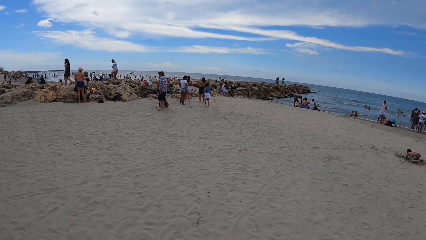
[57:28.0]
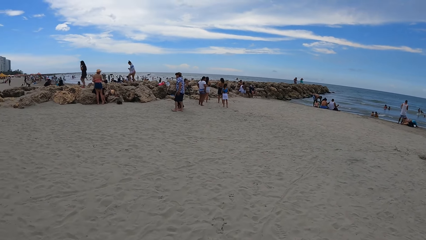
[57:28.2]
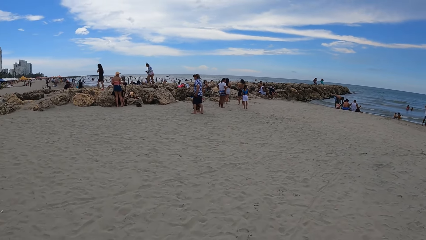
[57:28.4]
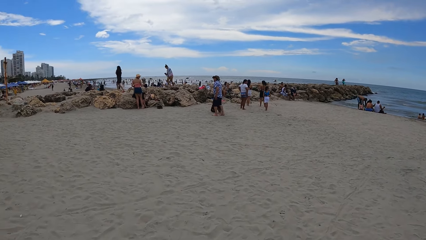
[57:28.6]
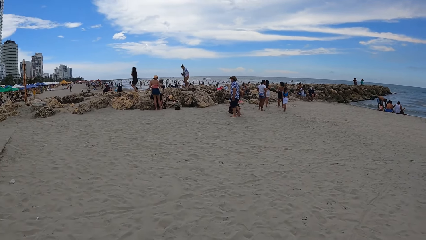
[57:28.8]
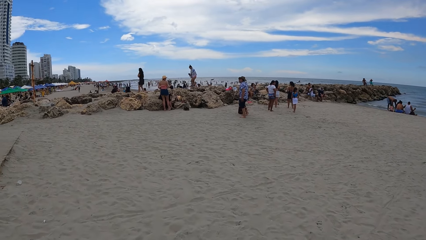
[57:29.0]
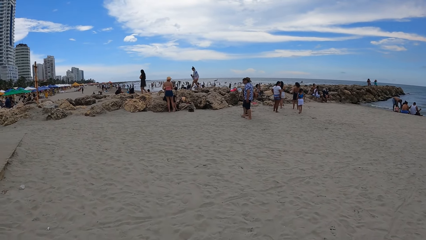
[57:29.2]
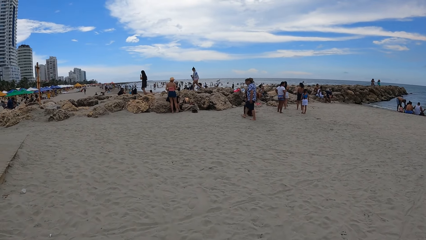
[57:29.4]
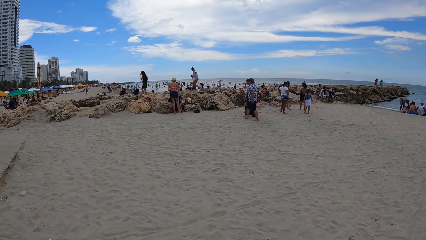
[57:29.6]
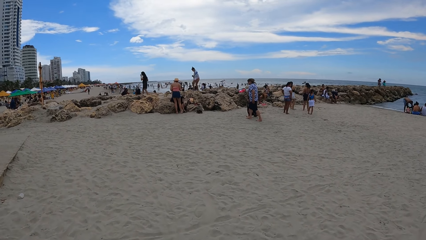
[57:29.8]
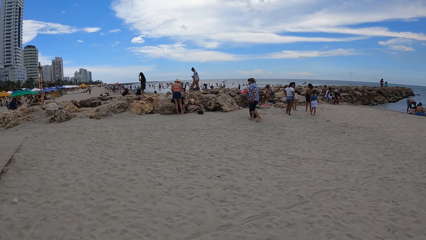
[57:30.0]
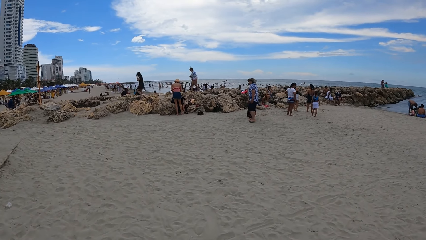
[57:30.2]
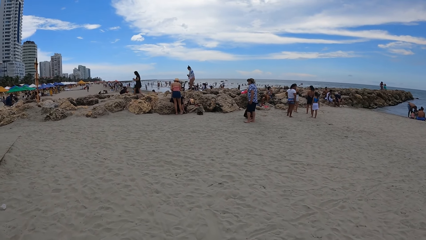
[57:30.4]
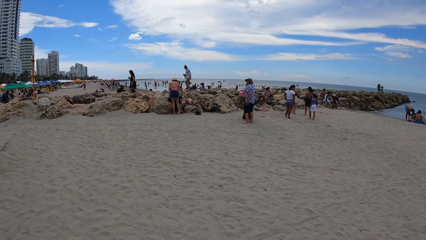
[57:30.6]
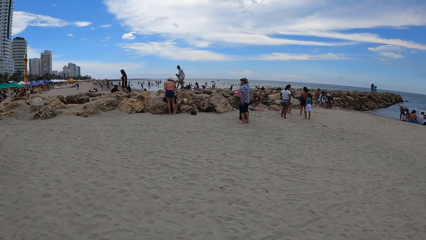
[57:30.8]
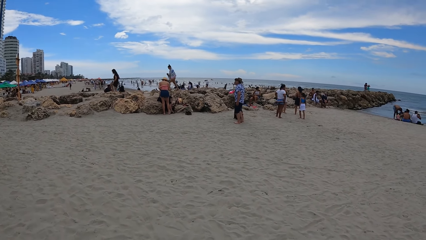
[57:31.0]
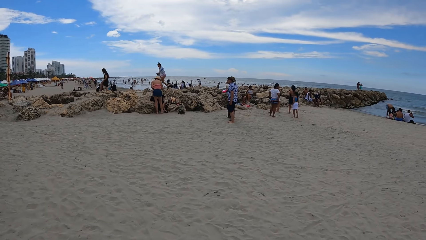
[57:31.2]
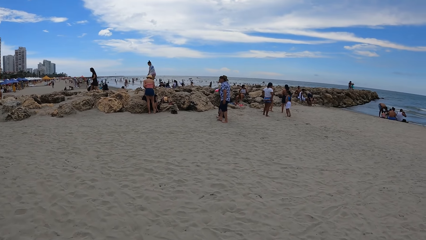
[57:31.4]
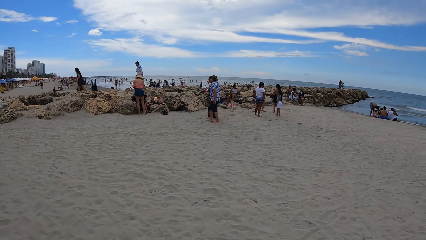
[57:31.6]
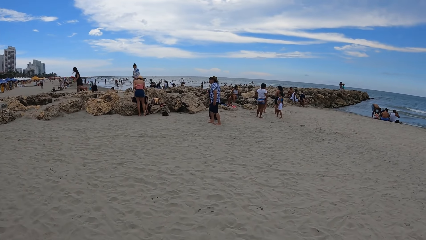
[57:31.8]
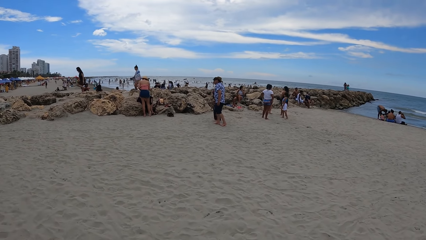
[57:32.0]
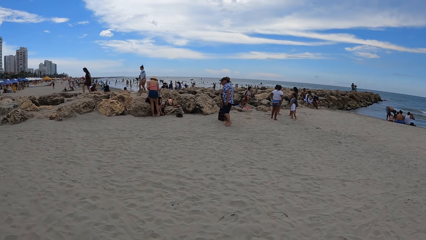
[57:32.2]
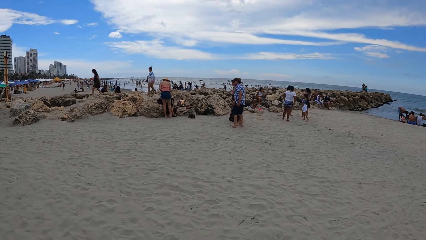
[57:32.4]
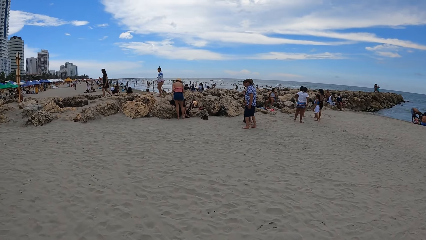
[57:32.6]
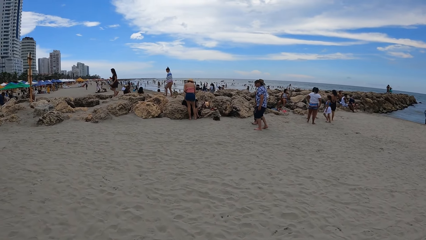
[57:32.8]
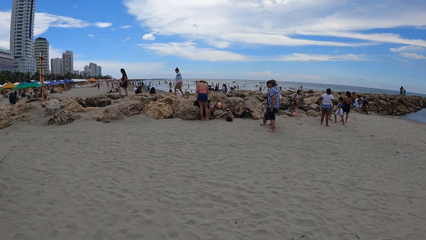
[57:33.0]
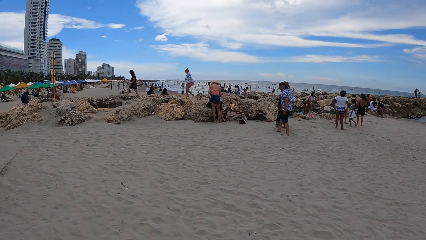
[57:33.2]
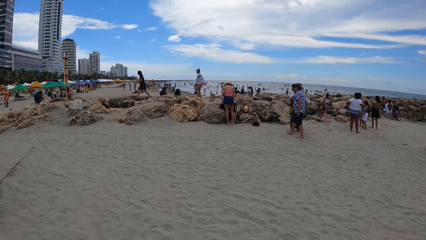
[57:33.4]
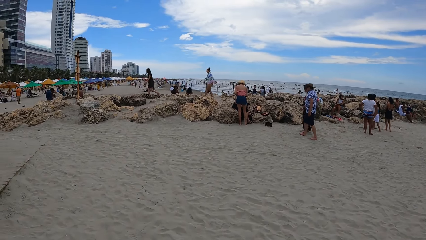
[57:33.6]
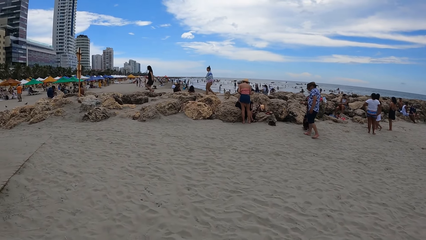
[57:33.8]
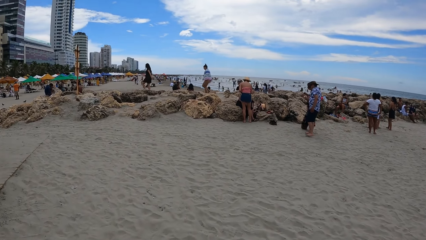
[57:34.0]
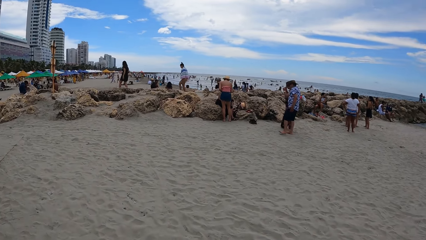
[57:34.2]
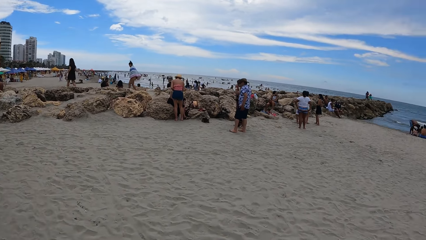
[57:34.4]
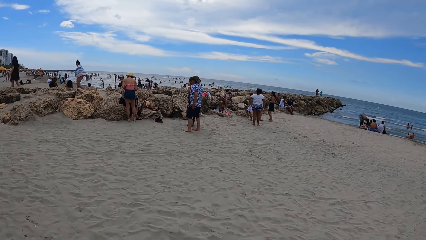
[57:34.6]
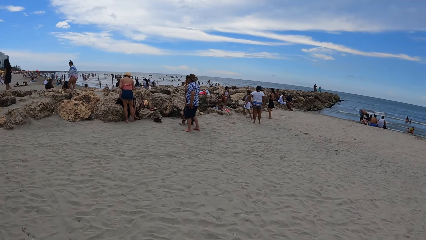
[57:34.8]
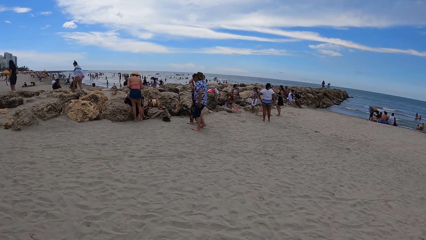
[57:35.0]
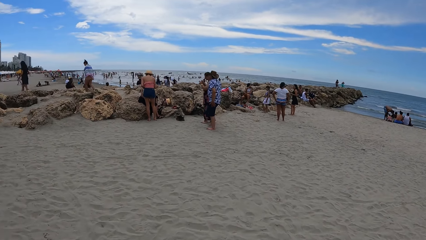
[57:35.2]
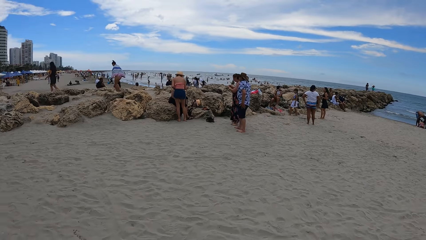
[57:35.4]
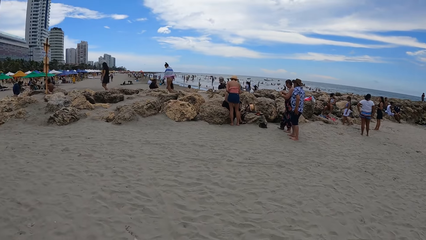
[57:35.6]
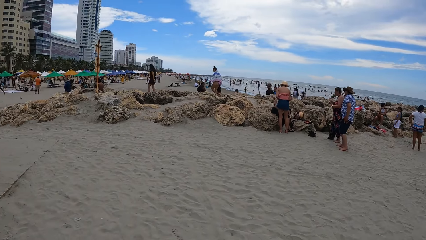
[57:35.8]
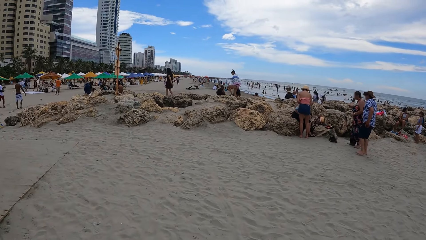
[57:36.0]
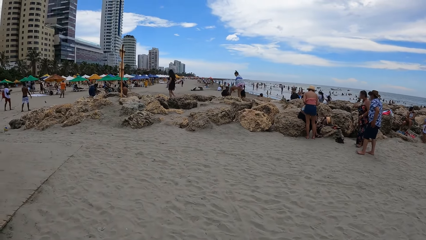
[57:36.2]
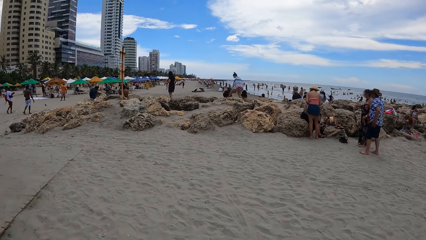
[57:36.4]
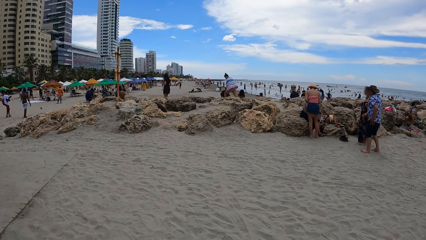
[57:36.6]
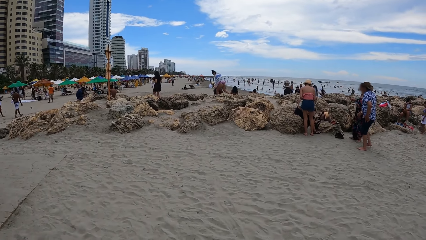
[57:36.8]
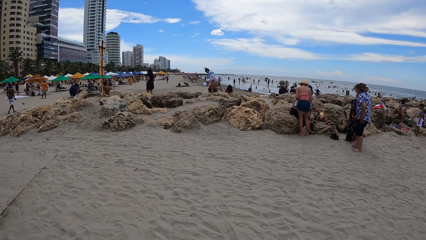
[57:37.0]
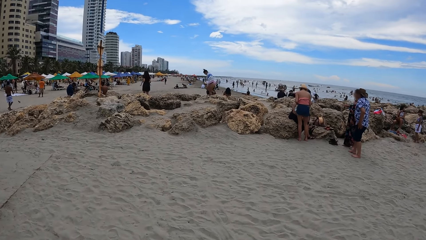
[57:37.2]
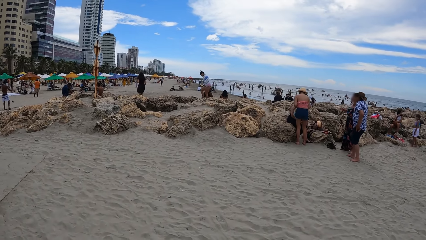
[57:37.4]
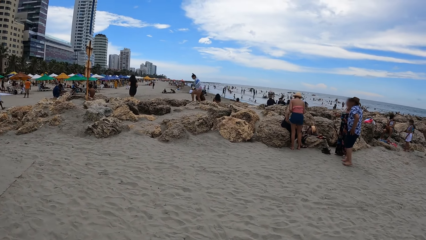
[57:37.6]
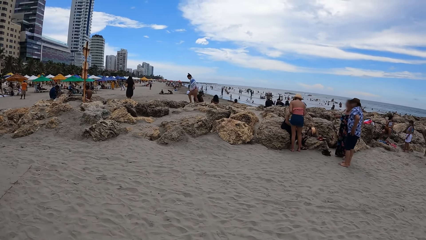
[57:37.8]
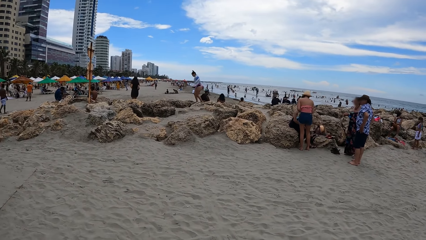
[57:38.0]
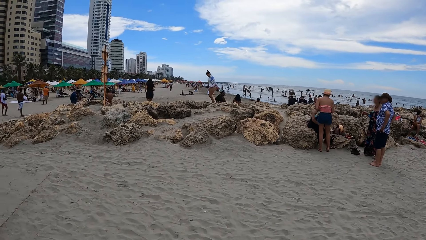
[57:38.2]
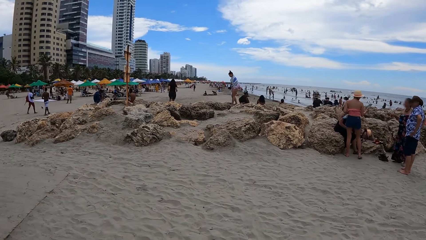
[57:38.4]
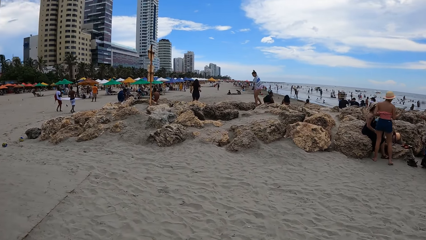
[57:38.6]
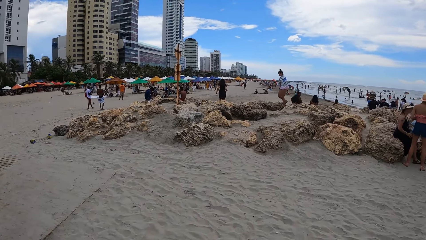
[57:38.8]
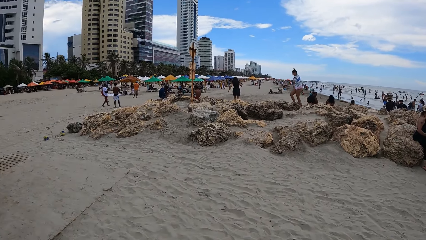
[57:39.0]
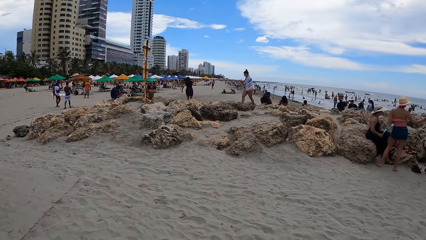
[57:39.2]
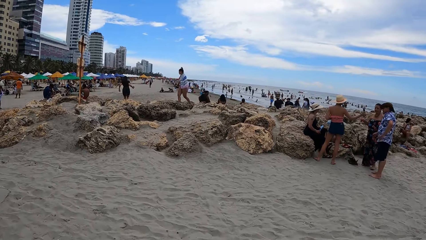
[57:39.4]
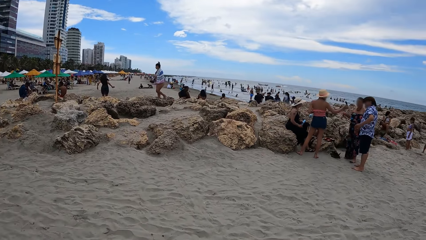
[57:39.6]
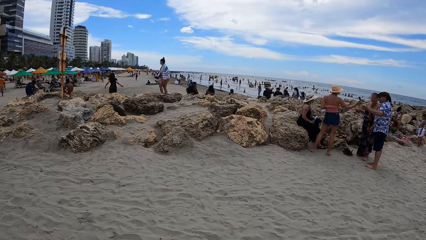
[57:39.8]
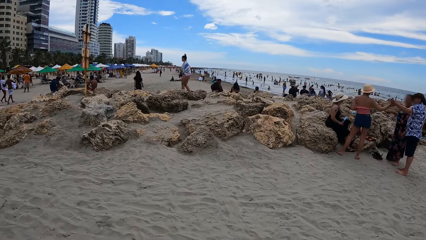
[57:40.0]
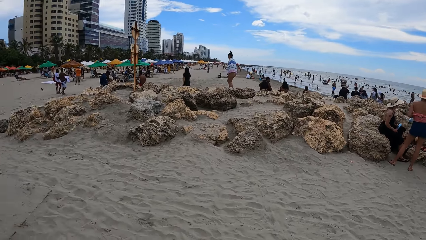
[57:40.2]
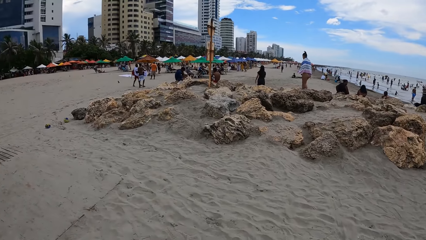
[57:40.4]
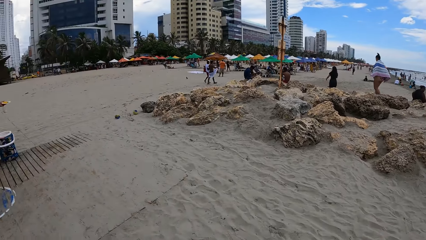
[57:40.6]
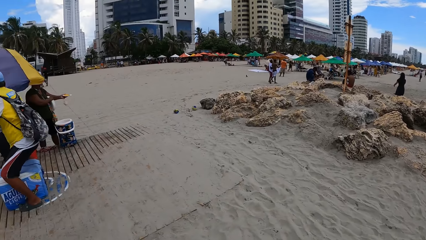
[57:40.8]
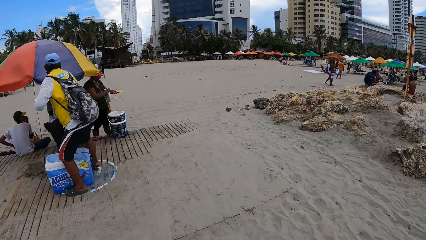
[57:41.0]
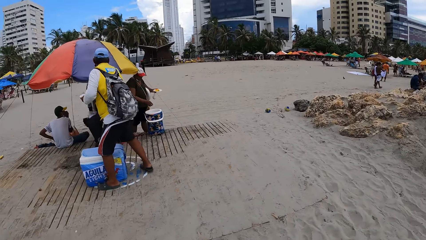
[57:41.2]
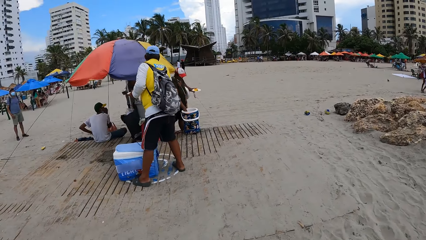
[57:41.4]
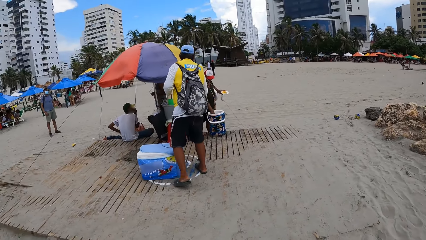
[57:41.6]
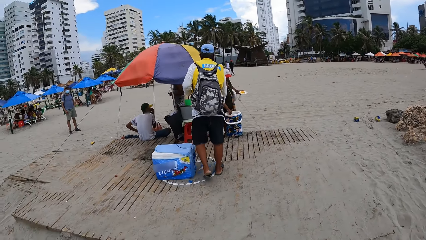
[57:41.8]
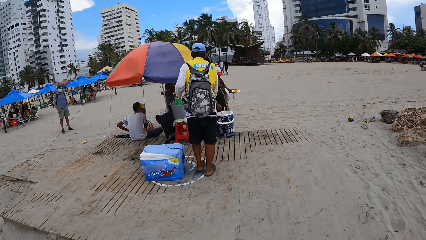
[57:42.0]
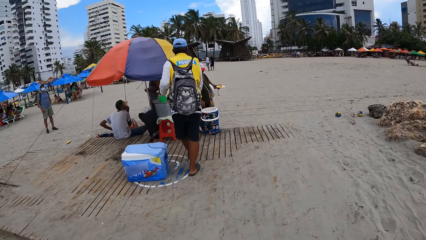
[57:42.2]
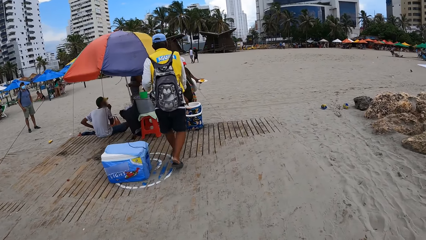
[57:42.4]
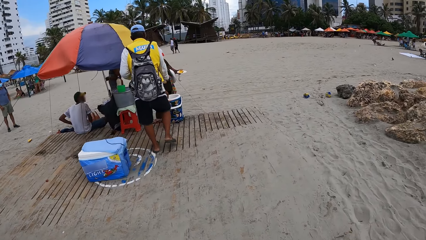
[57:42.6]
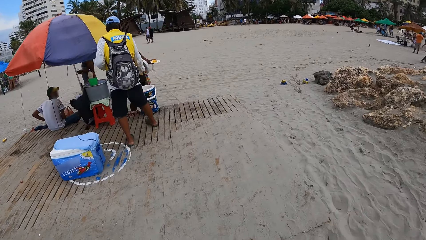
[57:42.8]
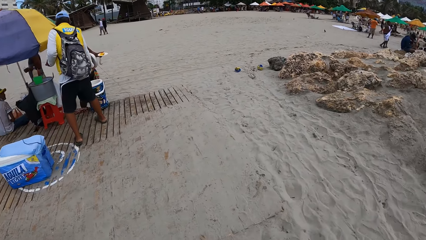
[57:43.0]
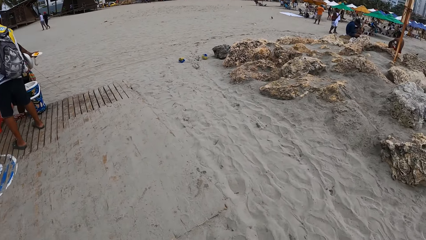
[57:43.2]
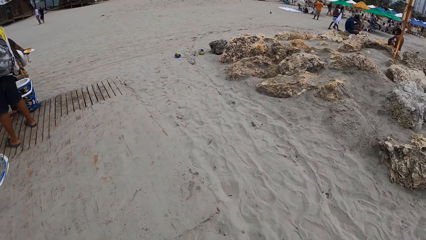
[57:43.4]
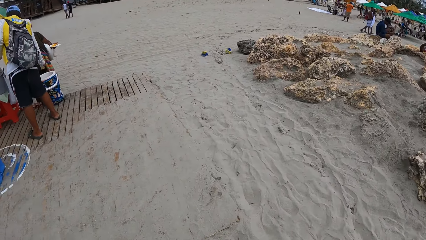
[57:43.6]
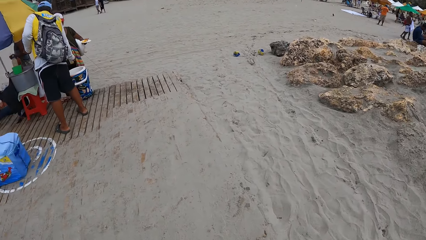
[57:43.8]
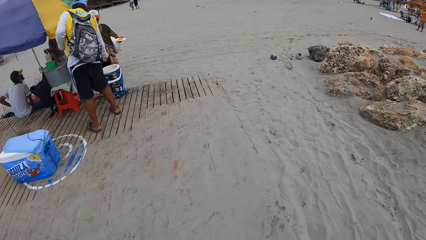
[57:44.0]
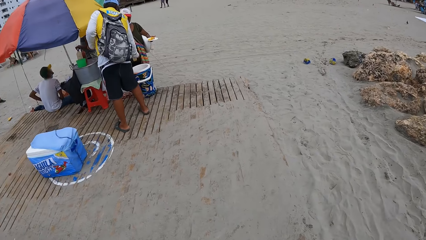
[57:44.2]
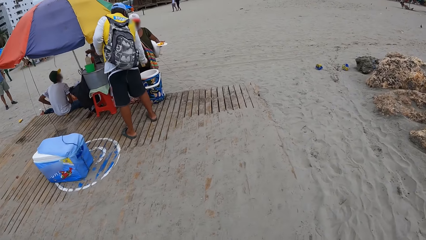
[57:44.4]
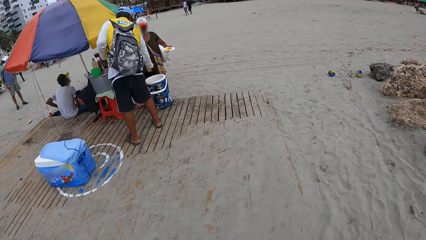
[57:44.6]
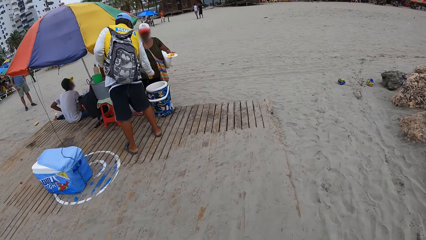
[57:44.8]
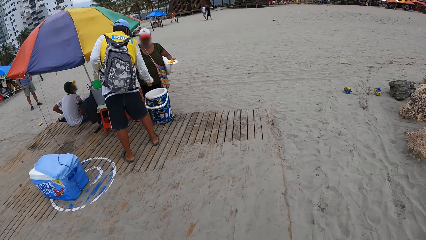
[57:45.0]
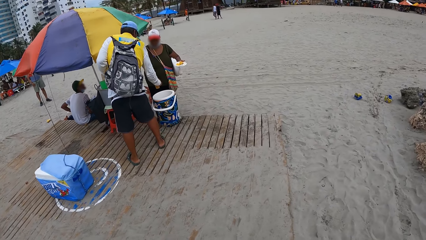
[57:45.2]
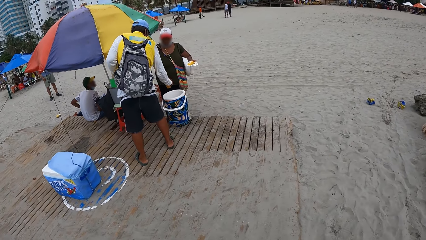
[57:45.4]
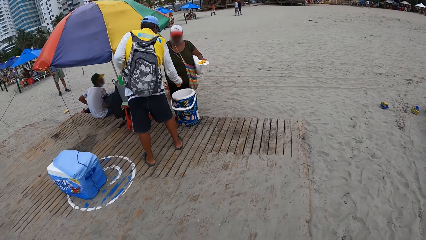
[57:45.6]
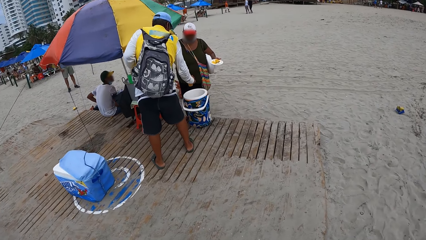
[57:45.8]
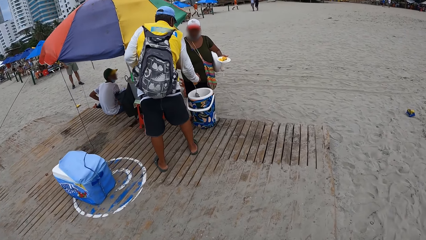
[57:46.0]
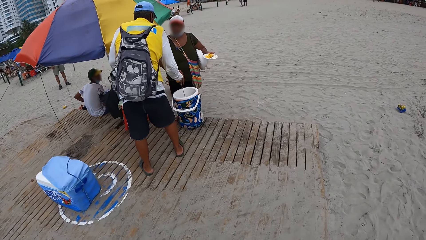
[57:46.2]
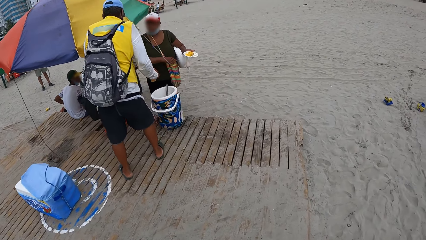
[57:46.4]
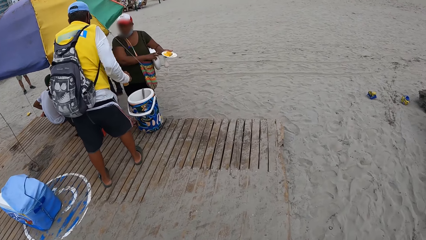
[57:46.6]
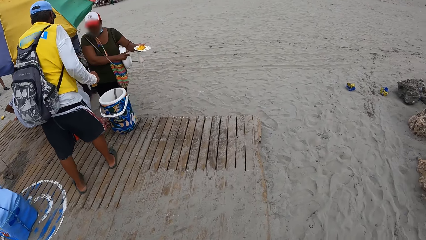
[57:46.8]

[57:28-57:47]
The camera wearer looks around. They walk alongside the beach.
